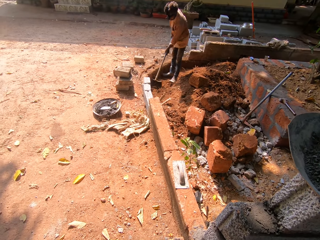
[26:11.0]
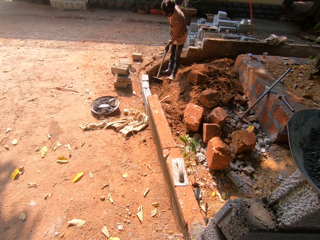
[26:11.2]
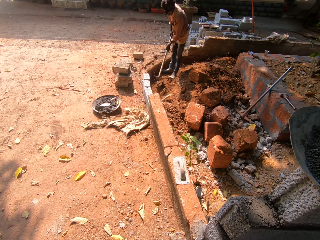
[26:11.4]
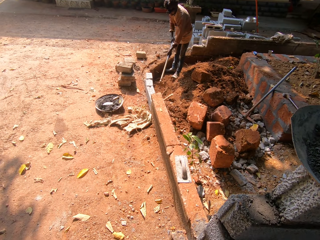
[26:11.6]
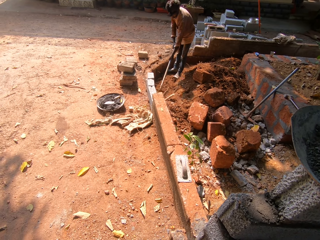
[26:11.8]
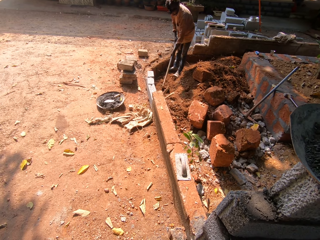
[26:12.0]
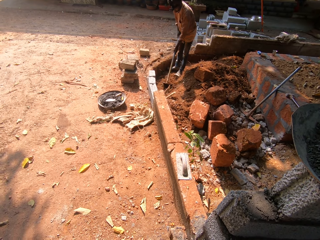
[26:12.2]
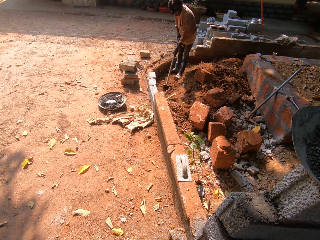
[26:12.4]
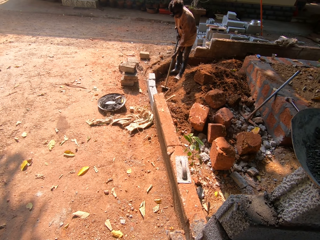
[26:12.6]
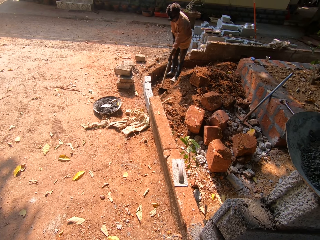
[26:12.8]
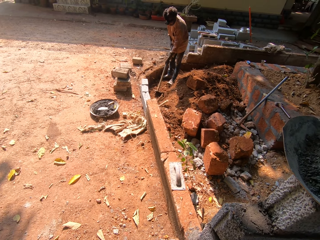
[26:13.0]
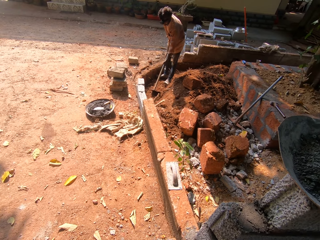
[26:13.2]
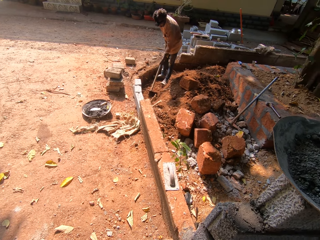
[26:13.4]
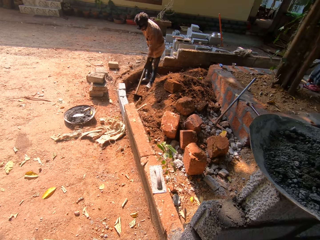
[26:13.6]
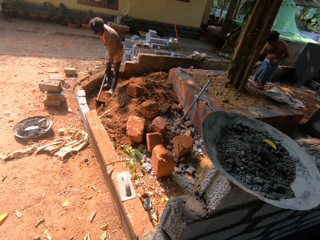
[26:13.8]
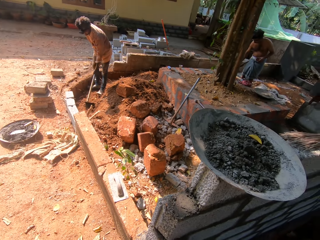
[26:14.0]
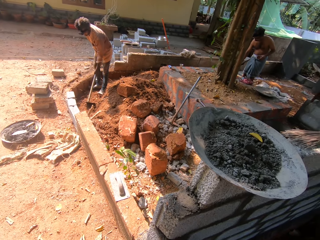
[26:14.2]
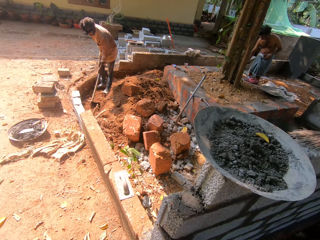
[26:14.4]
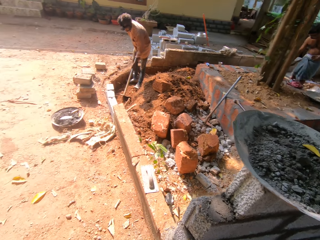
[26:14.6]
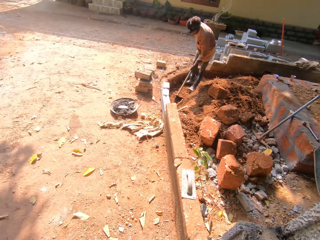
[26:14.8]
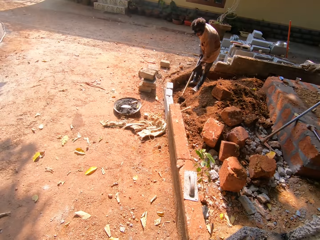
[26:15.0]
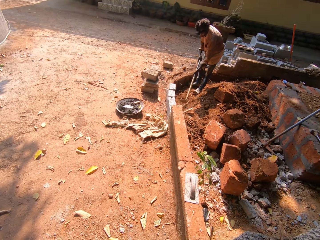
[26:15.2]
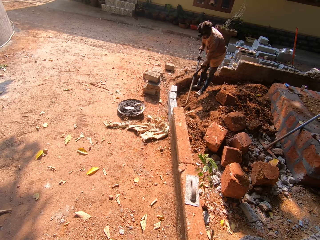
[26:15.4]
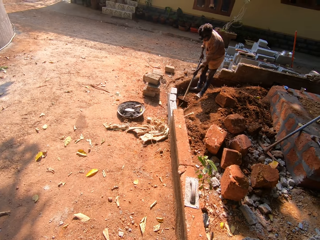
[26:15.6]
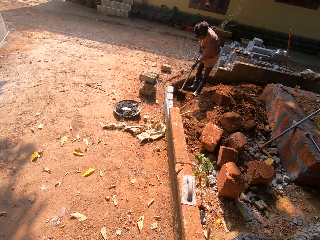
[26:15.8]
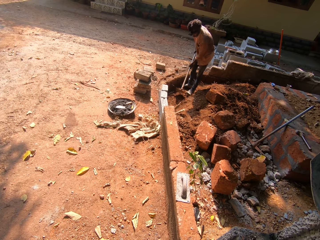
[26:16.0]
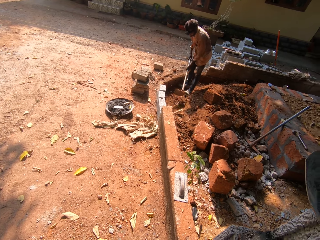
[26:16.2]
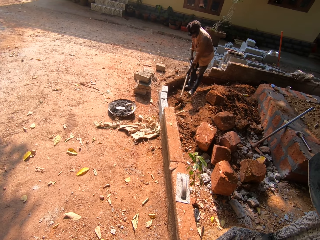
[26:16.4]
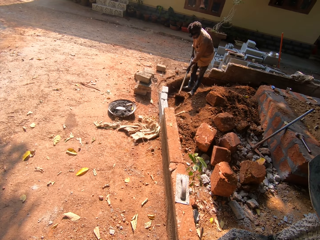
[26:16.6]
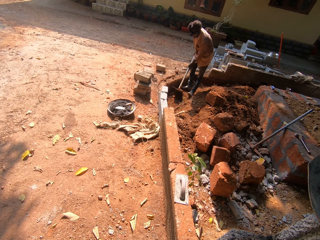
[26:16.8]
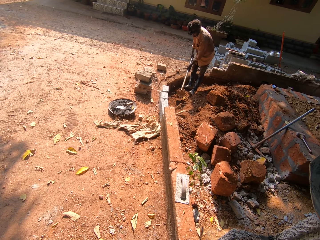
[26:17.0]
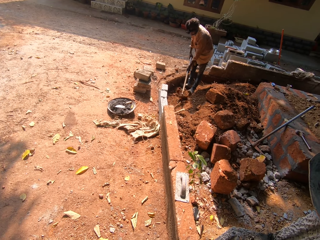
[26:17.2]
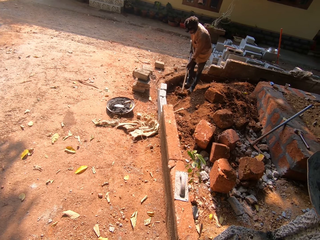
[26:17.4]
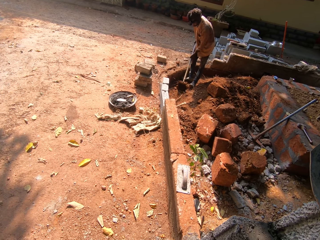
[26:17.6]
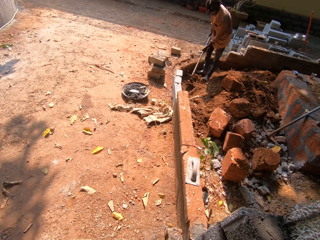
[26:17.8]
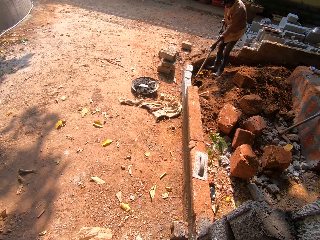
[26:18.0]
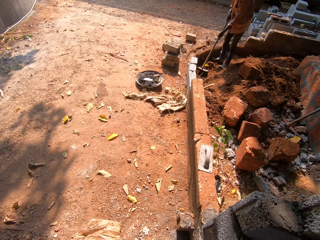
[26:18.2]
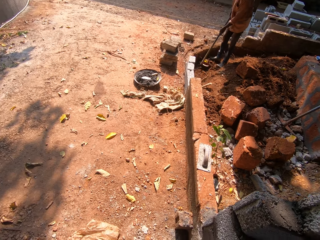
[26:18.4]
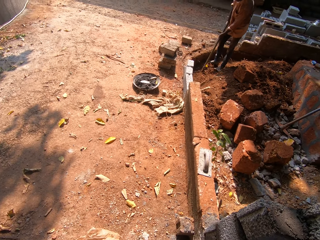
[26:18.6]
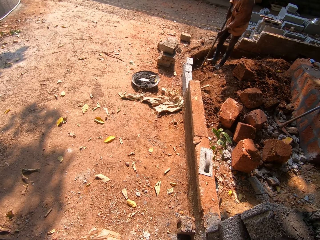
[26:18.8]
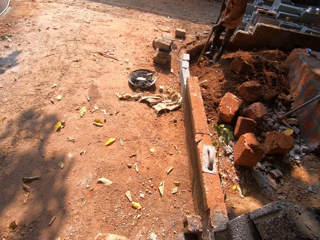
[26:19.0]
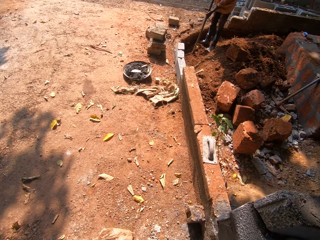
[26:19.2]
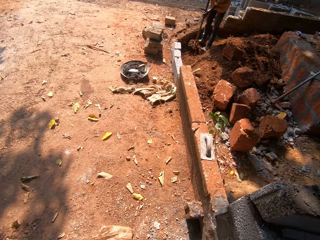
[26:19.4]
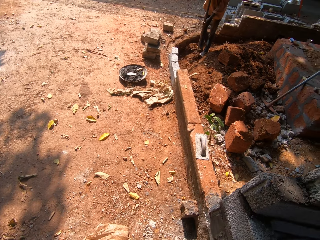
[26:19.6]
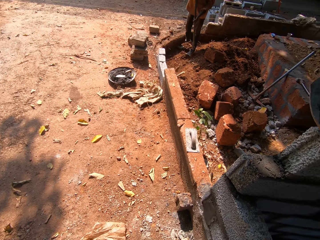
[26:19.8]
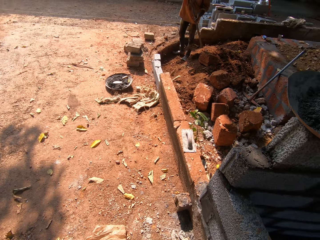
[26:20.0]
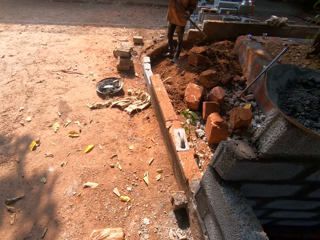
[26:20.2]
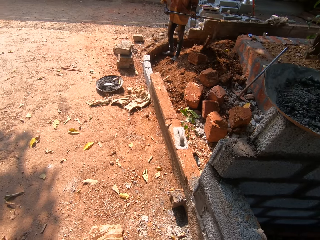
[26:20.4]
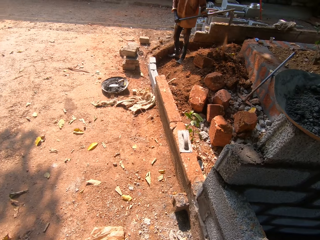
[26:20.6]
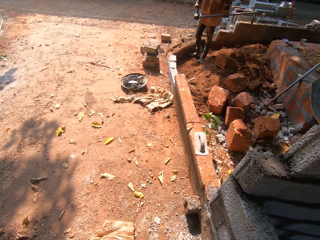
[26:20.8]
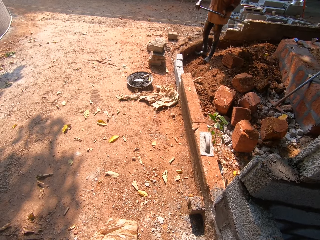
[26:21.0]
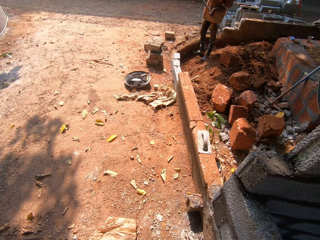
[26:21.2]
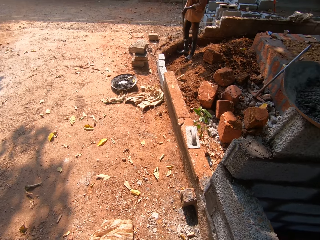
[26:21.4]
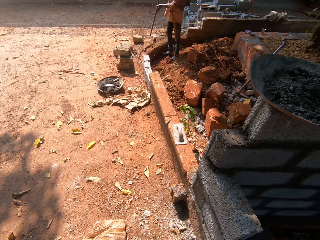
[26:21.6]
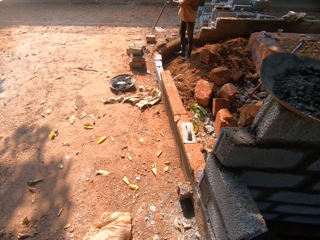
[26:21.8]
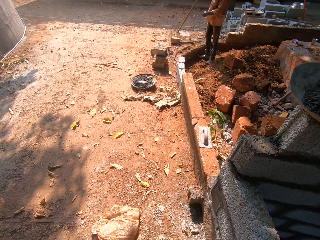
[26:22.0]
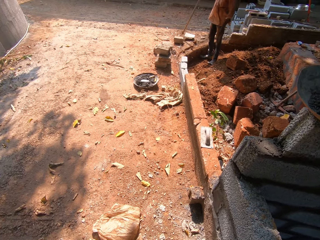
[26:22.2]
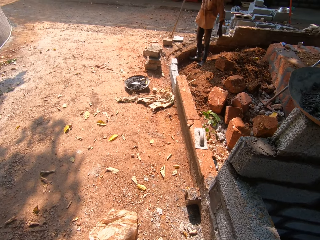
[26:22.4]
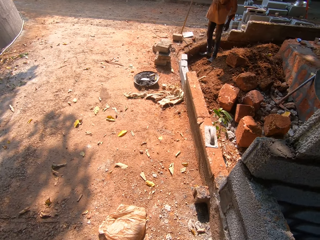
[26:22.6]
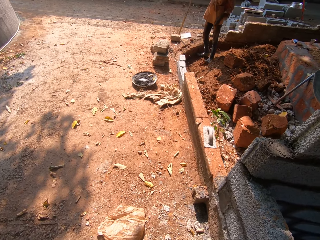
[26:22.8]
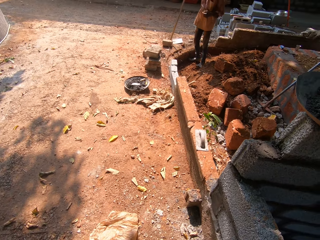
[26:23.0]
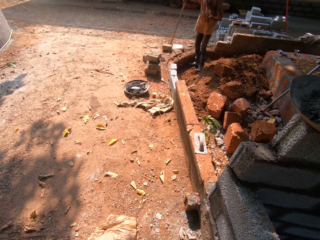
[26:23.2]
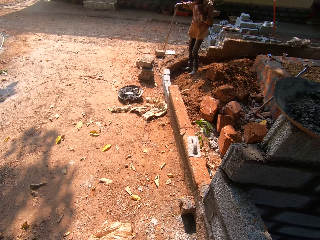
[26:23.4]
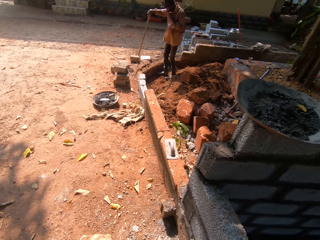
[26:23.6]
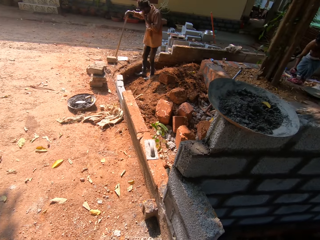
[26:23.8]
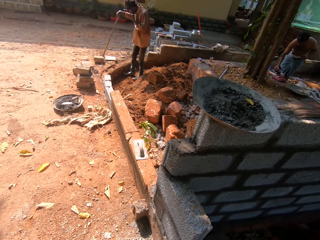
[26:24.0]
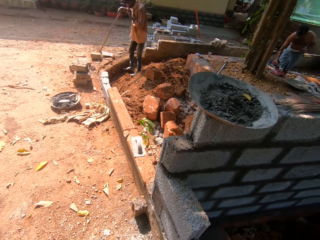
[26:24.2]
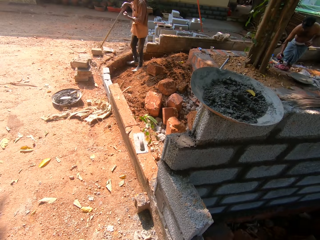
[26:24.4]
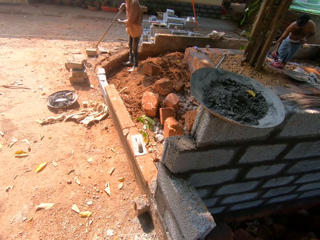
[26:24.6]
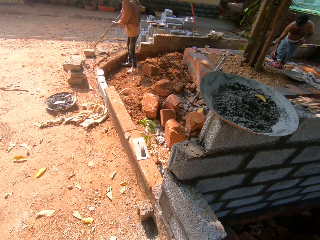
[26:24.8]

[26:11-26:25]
The man moves soil on the digging hoe with his right leg. The man packs soil with the digging hoe in both hands. The man picks soil using a jembe. The man pours the sand in the digging hoe in both hands to the ground. The man stomps the digging hoe on the ground with his right hand. The man puts the jembe on the ground.

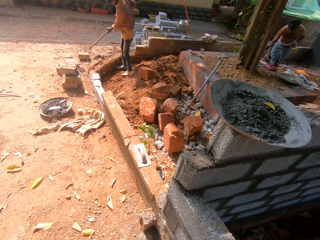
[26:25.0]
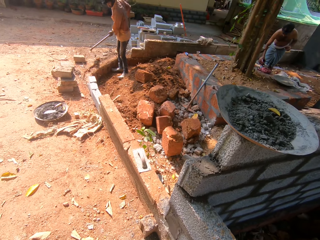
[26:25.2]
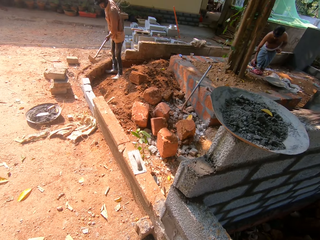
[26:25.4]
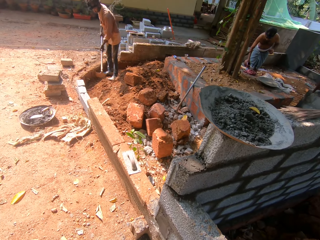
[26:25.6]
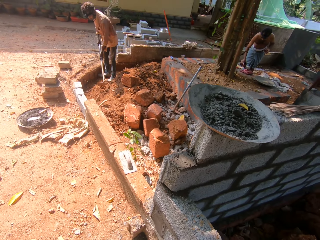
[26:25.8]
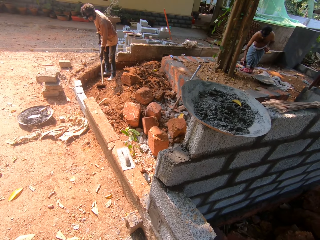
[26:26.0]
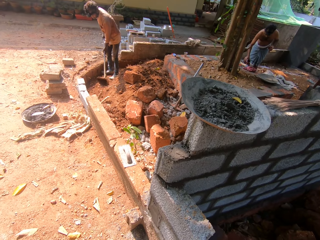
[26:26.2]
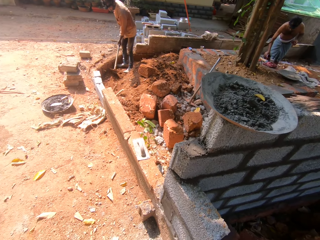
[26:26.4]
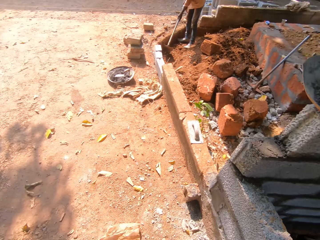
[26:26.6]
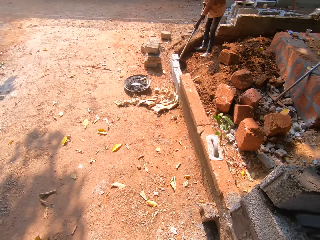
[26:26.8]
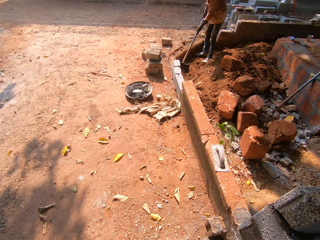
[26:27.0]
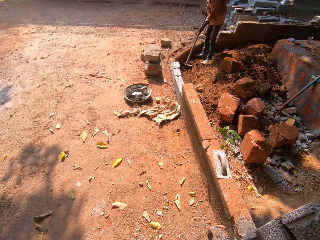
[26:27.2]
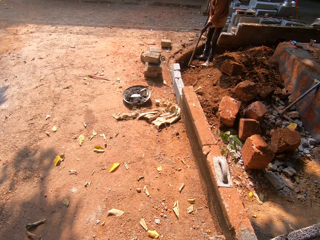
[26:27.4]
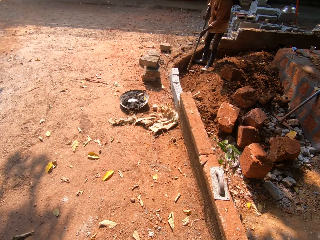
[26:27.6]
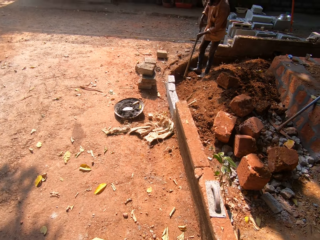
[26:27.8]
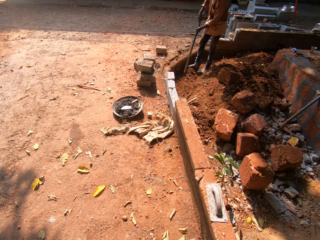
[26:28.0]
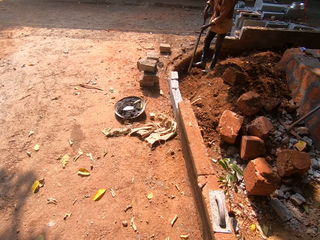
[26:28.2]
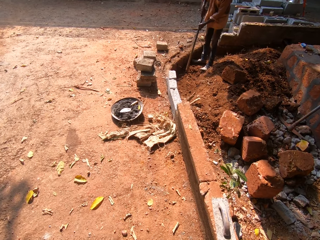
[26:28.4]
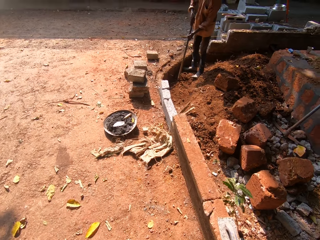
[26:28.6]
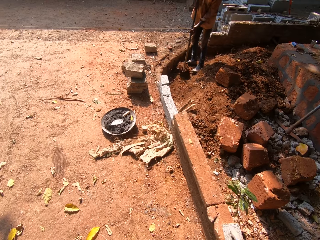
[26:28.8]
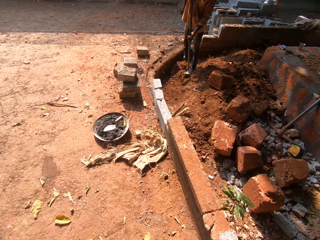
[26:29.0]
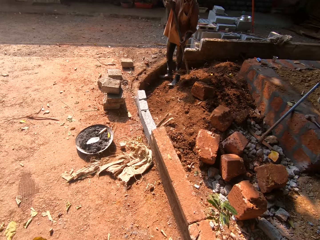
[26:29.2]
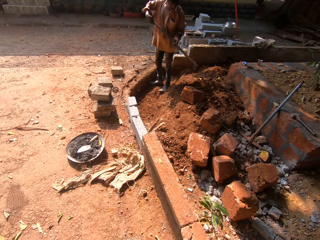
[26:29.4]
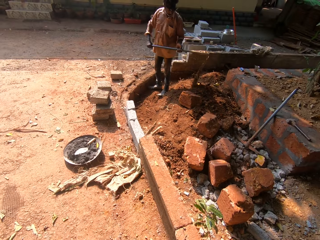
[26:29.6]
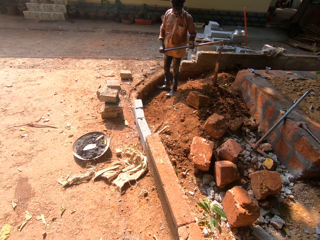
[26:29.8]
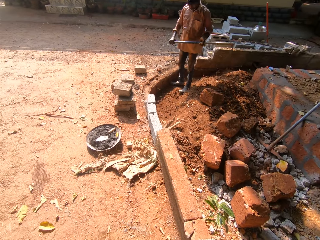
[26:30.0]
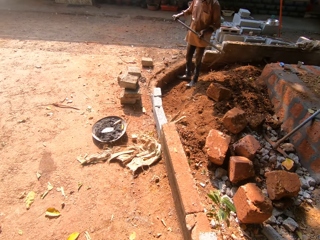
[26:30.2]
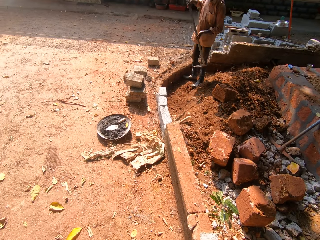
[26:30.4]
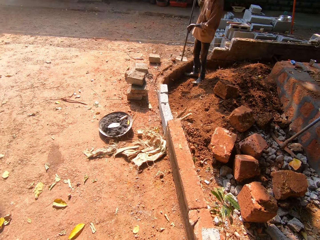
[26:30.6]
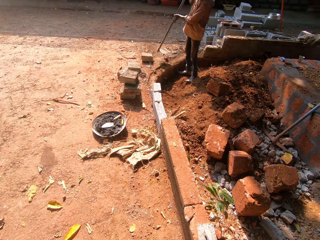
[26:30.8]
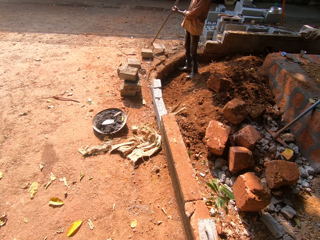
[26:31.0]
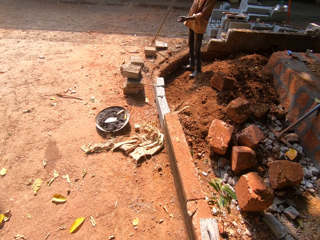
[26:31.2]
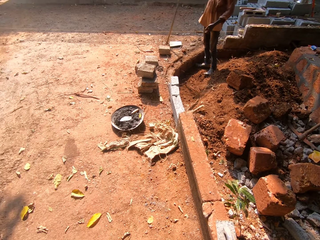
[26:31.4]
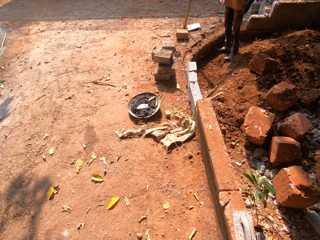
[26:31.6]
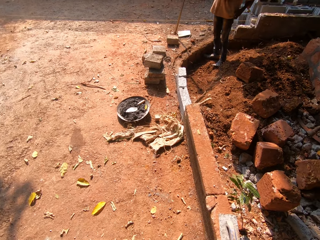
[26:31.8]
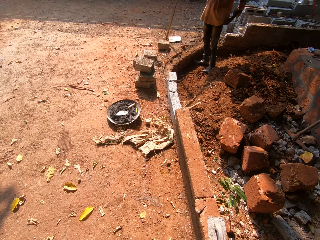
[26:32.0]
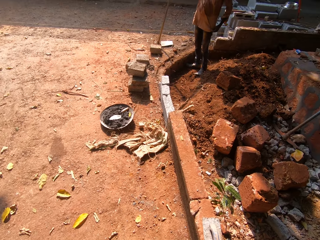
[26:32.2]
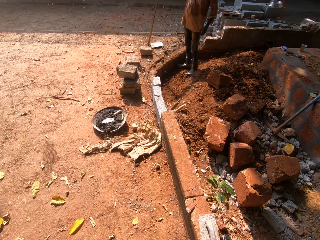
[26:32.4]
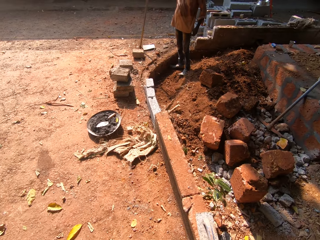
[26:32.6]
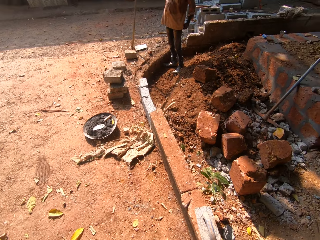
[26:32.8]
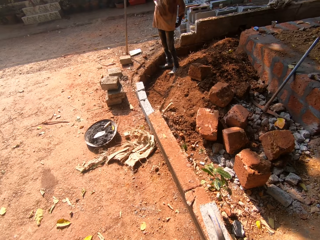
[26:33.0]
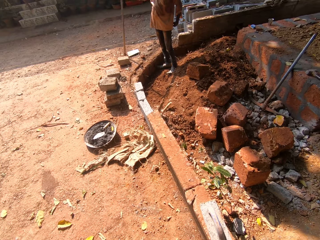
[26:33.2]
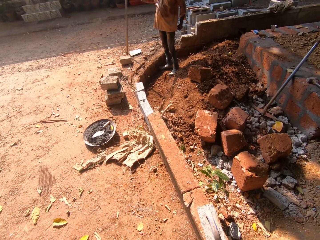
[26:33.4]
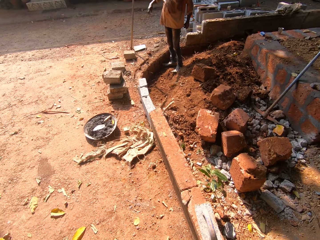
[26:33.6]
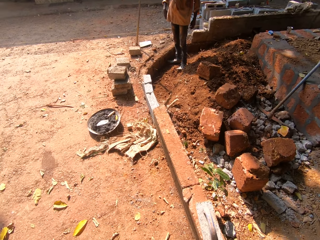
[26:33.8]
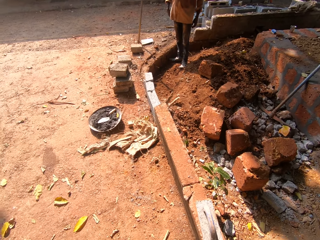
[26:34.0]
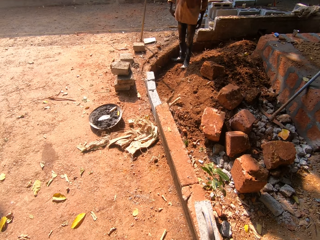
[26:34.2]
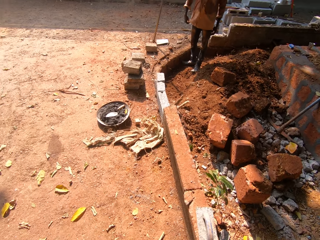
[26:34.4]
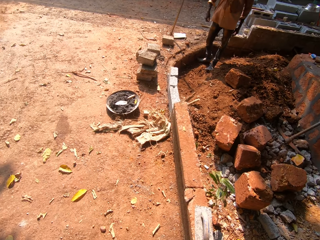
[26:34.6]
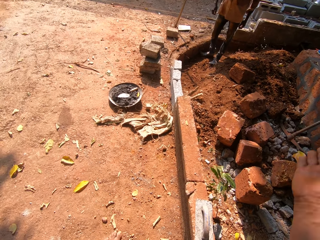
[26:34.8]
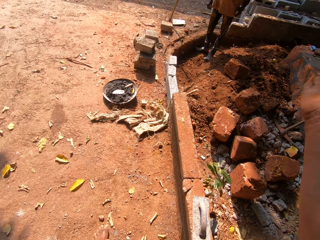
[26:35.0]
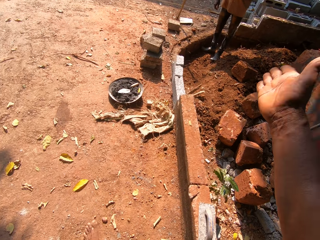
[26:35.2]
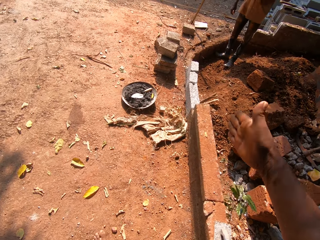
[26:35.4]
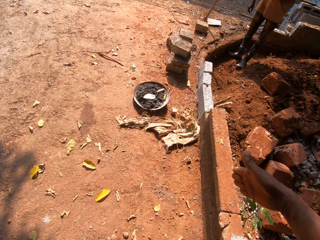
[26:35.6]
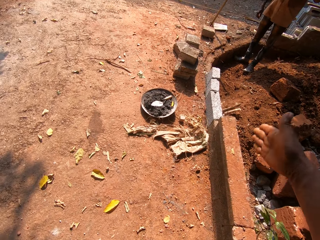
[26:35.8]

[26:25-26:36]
The man picks up the digging hoe with both hands. The man scrapes the soil with the digging hoe in both hands. The man continues digging the ground. The man moves soil on the digging hoe with his right leg. The man packs soil with the digging hoe in both hands. The man pours the sand in the digging hoe in both hands to the ground. The man stomps the digging hoe on the ground with his right hand. The man puts the jembe on the ground. The man adjusts his shirt with his left hand. The man adjusts his shirt with his right hand.
